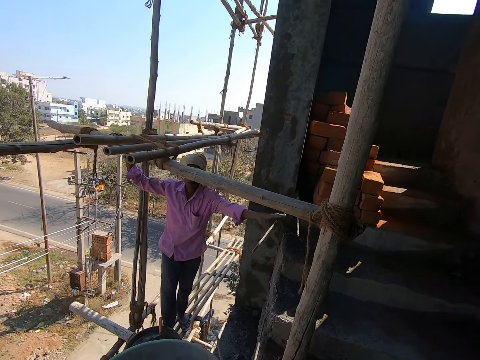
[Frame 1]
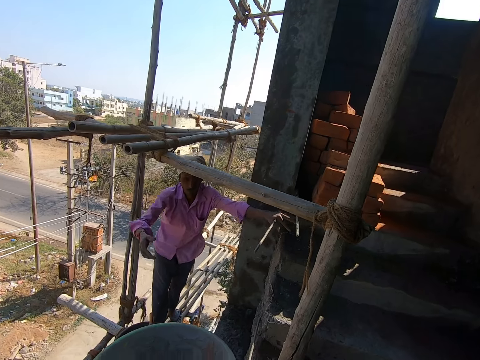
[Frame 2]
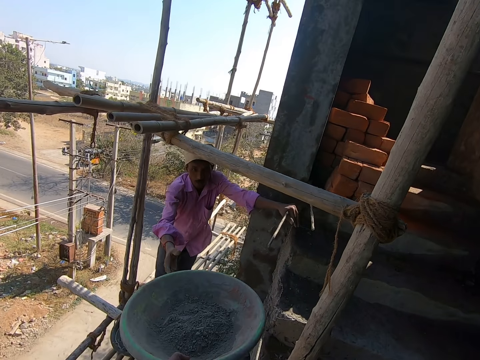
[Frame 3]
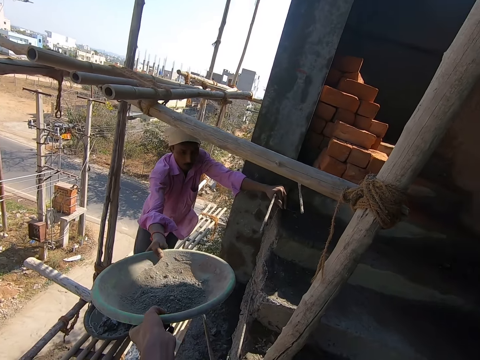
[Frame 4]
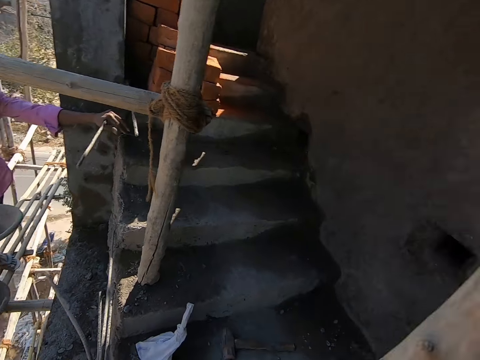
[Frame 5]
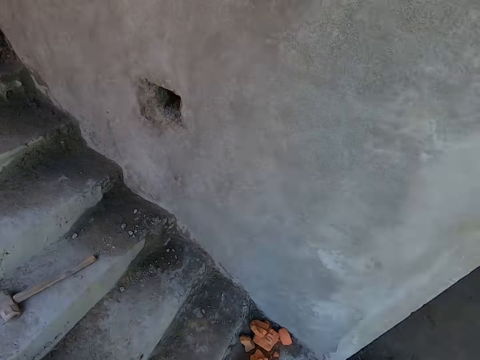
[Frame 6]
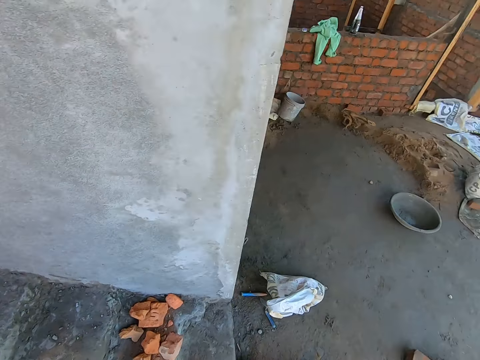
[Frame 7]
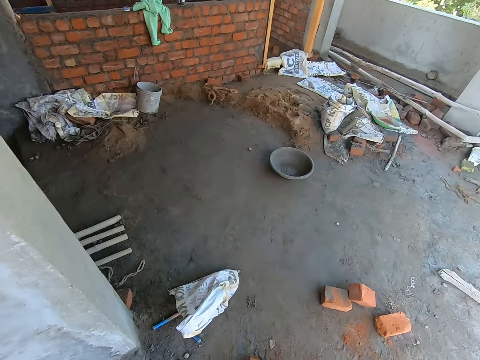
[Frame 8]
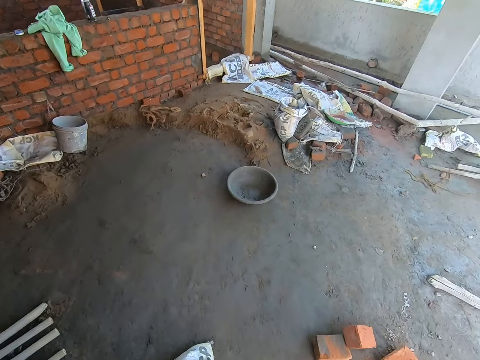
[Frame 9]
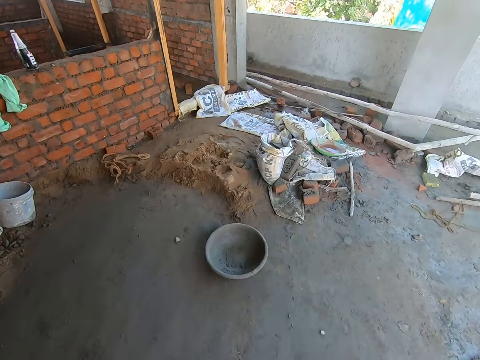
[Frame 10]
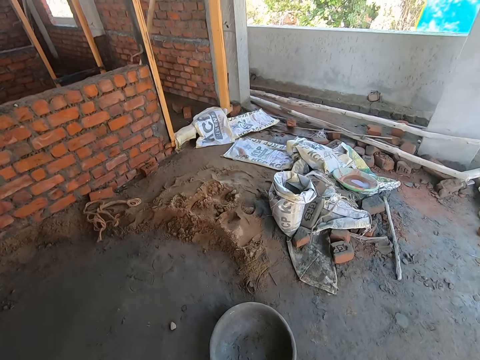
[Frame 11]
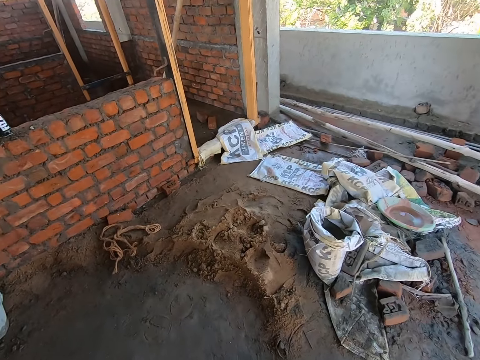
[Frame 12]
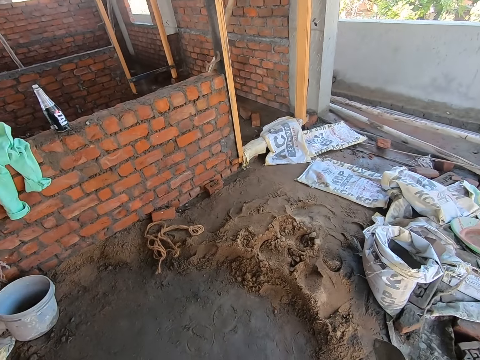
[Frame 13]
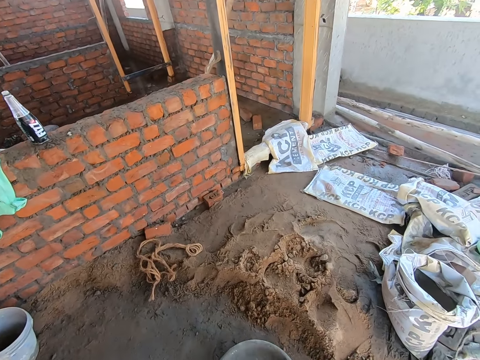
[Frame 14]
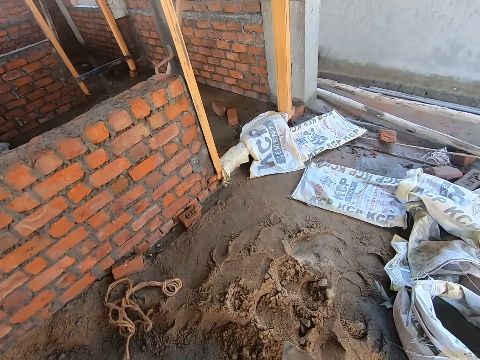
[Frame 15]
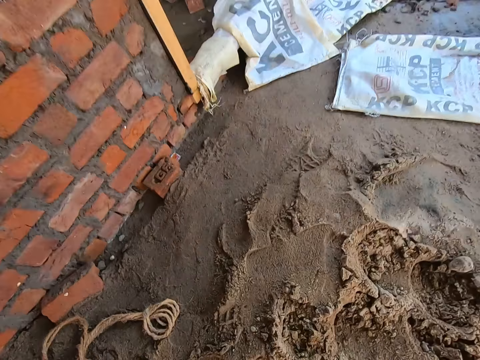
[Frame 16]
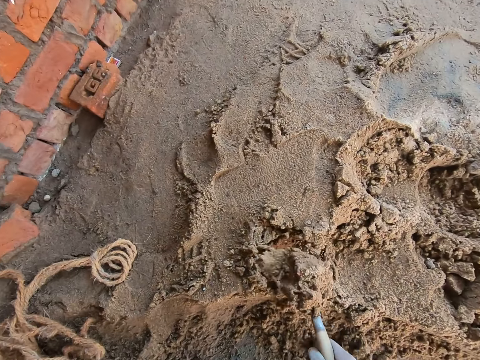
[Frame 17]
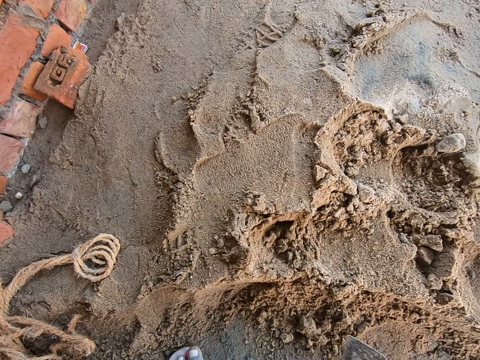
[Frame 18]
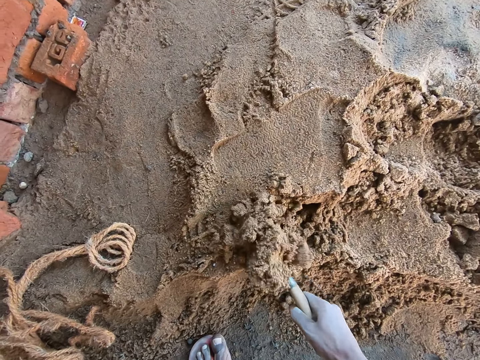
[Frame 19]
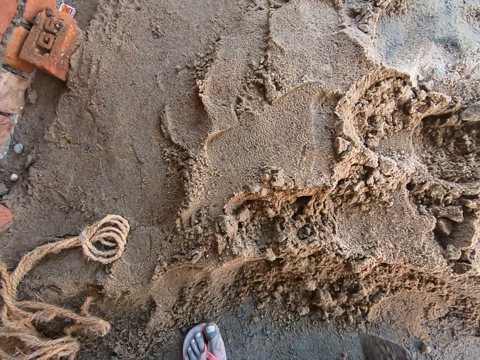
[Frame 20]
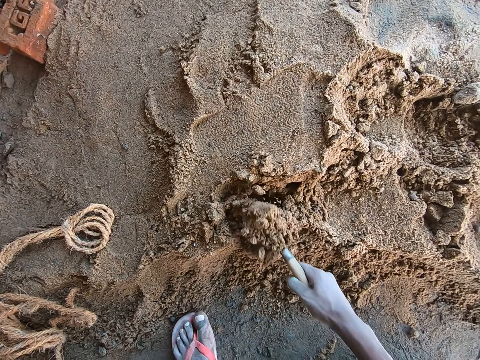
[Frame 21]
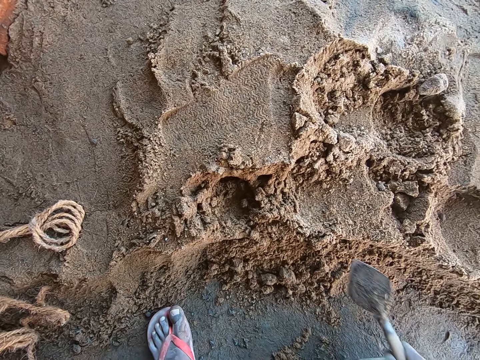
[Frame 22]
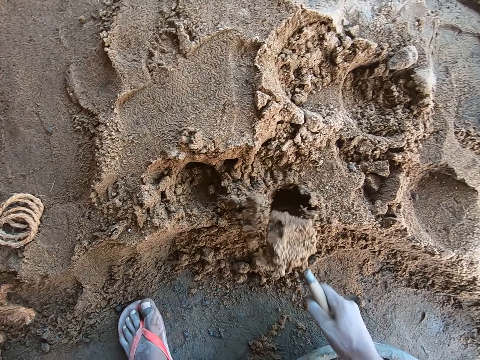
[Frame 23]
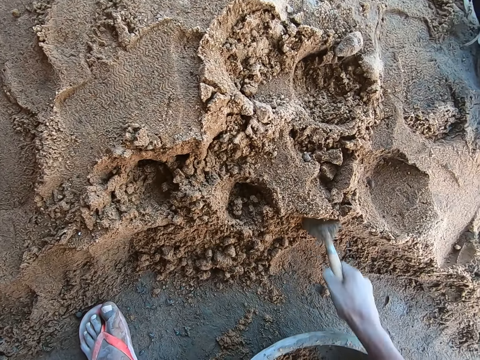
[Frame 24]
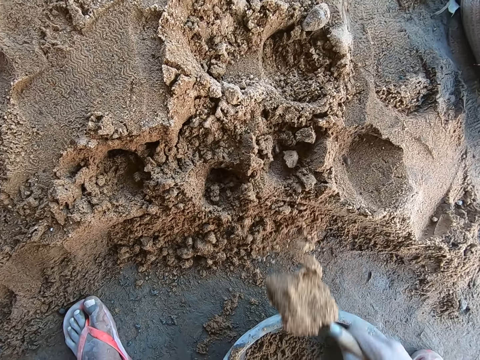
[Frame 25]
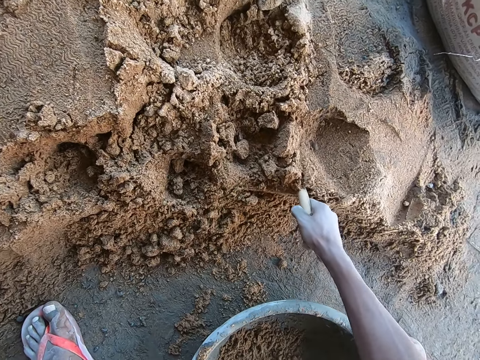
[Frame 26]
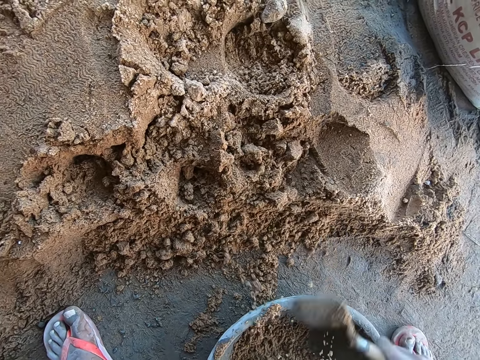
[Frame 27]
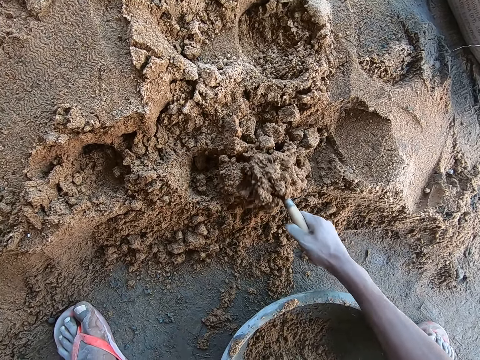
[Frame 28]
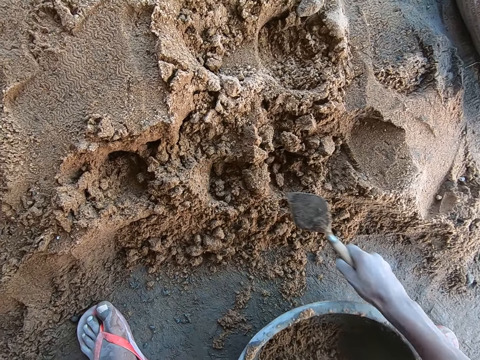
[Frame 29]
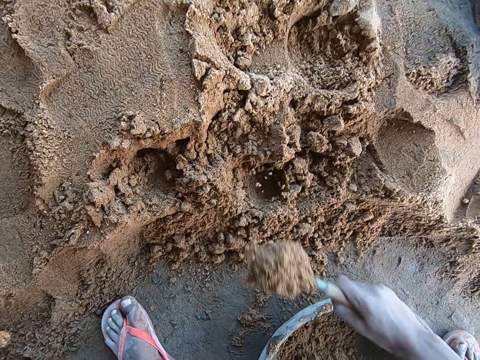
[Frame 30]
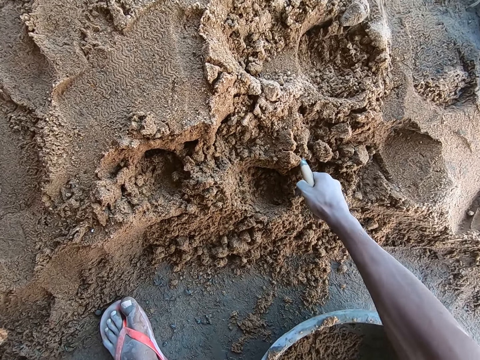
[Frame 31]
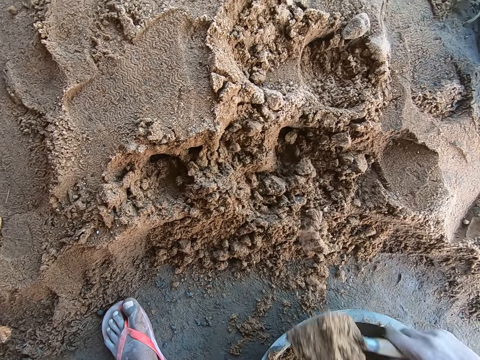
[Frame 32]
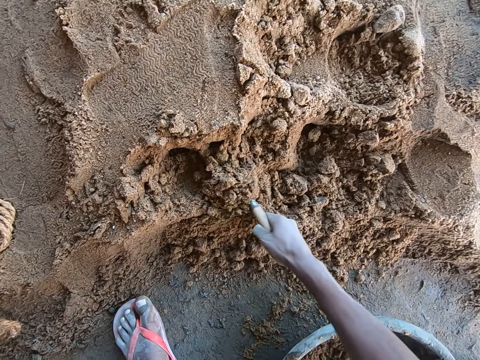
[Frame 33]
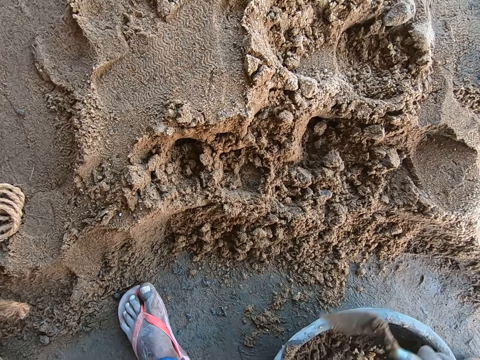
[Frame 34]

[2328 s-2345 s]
A man holds a wood on the building with his left hand. The camera wearer passes the pan in his right hand to the man. The man collects the pan from the camera wearer with his right hand. The camera wearer walks towards the bag of cement from the building. He moves a bowl on the floor. He scoops some sand from the floor with the trowel in his right hand. He pours the sand on the trowel in his right hand into the pan on the floor. He scoops some sand from the floor with the trowel in his right hand. He pours the sand on the trowel in his right hand into the pan on the floor. He scoops some sand from the floor with the trowel in his right hand. He pours the sand on the trowel in his right hand into the pan on the floor. He scoops some sand from the floor with the trowel in his right hand. He pours the sand on the trowel in his right hand into the pan on the floor. He scoops some sand from the floor with the trowel in his right hand. He pours the sand on the trowel in his right hand into the pan on the floor. He scoops some sand from the floor with the trowel in his right hand. He pours the sand on the trowel in his right hand into the pan on the floor. He scoops some sand from the floor with the trowel in his right hand. He pours the sand on the trowel in his right hand into the pan on the floor. He scoops some sand from the floor with the trowel in his right hand. He pours the sand on the trowel in his right hand into the pan on the floor. He scoops some sand from the floor with the trowel in his right hand. He pours the sand on the trowel in his right hand into the pan on the floor. He scoops some sand from the floor with the trowel in his right hand. He pours the sand on the trowel in his right hand into the pan on the floor.

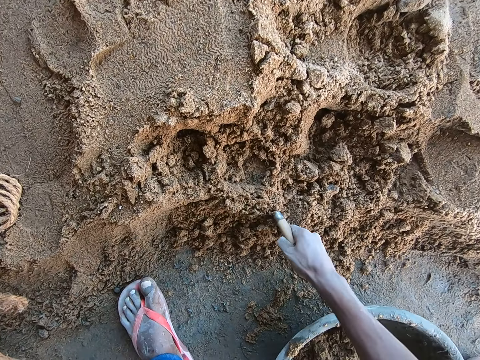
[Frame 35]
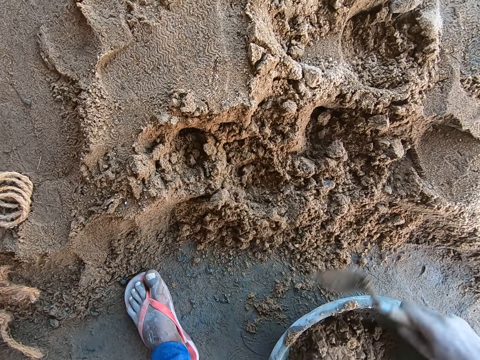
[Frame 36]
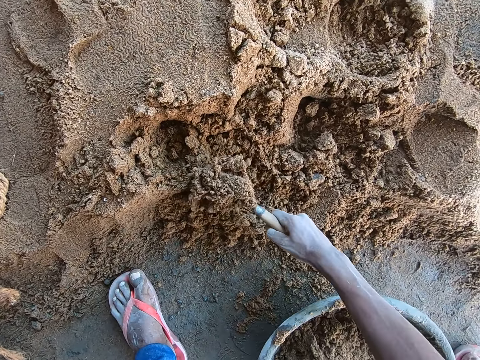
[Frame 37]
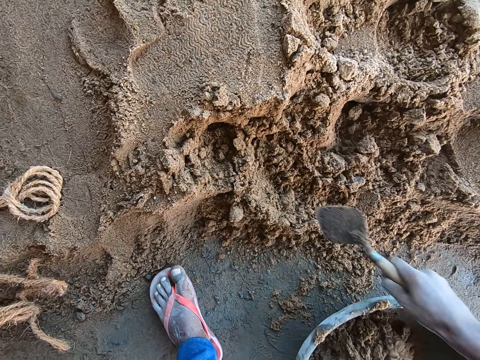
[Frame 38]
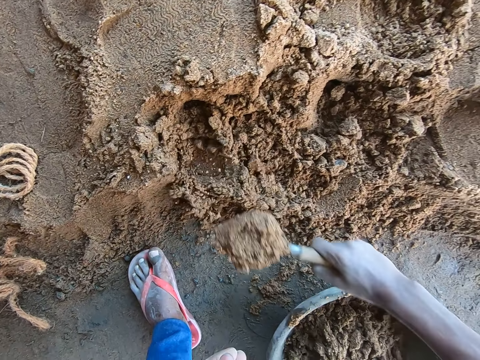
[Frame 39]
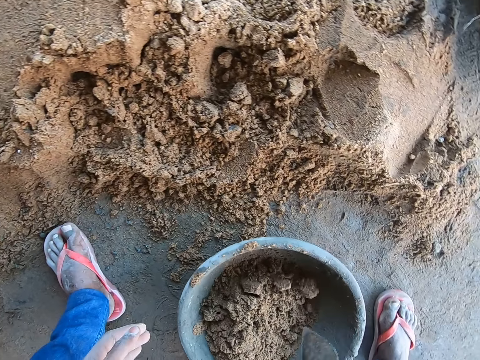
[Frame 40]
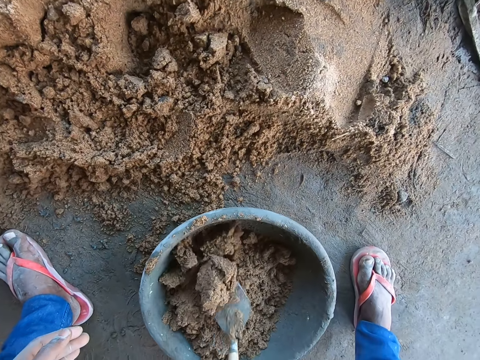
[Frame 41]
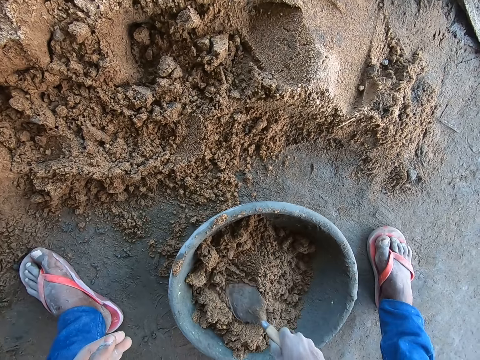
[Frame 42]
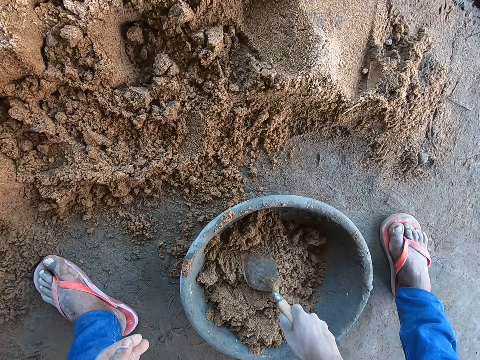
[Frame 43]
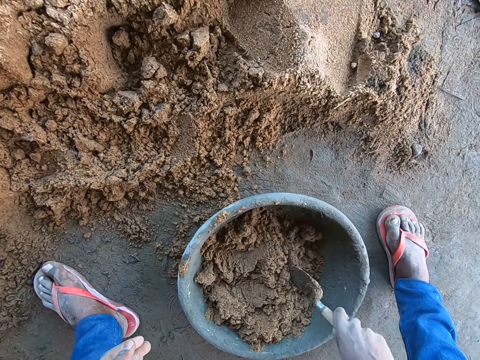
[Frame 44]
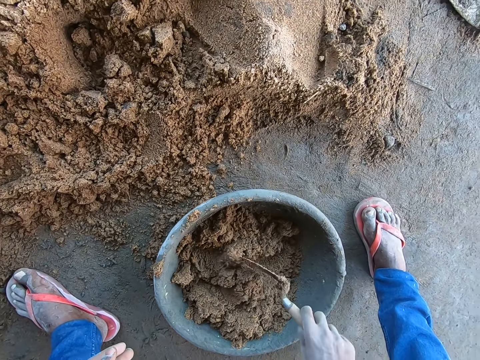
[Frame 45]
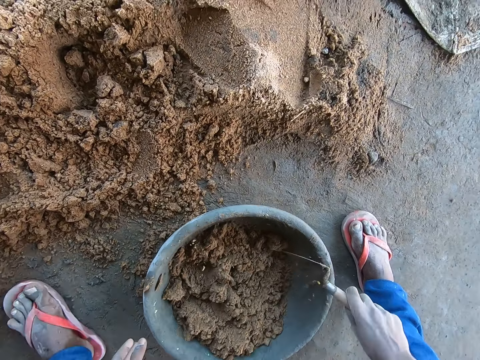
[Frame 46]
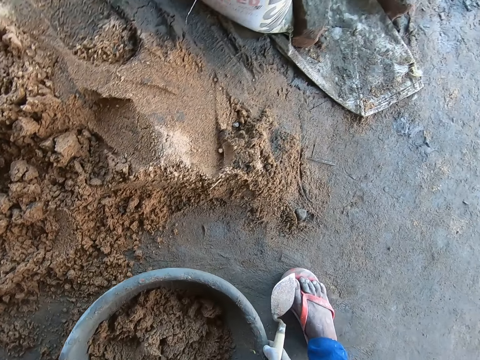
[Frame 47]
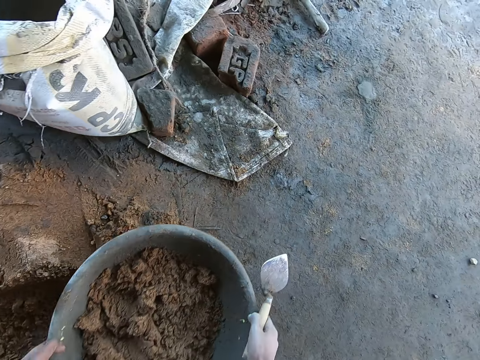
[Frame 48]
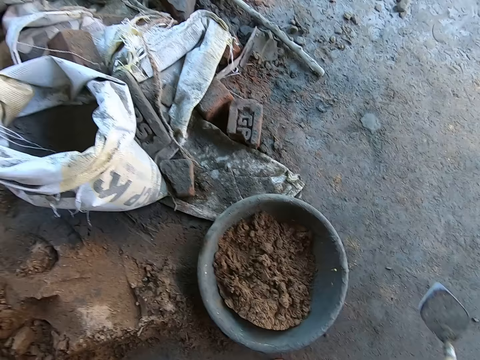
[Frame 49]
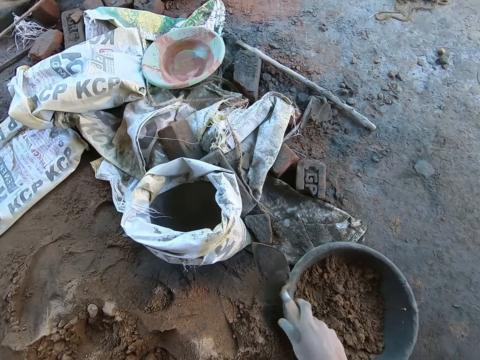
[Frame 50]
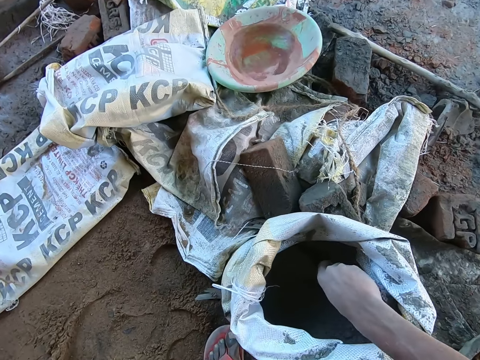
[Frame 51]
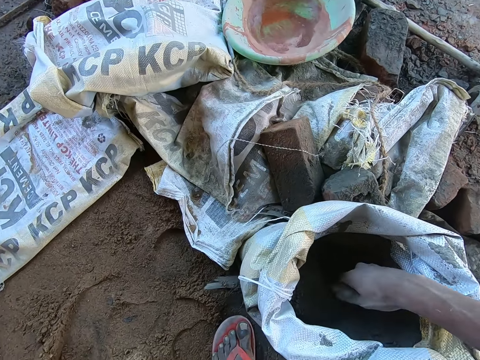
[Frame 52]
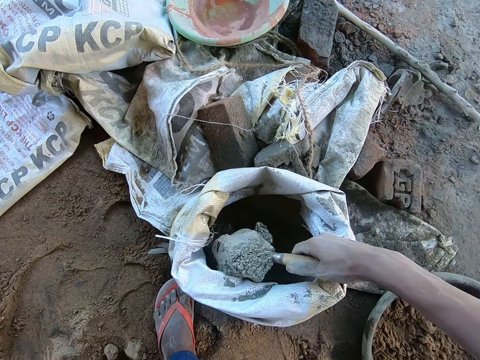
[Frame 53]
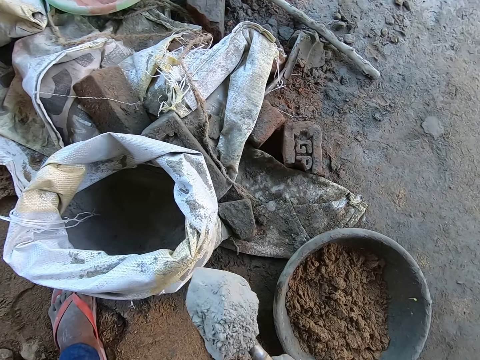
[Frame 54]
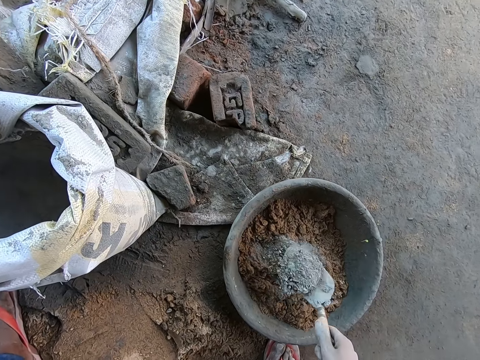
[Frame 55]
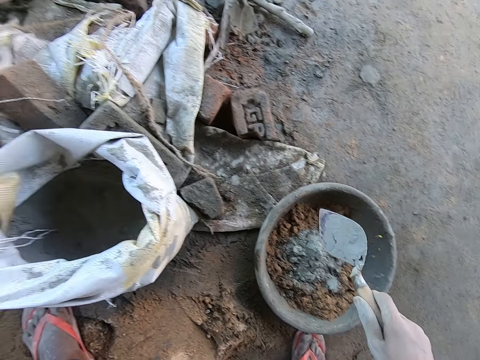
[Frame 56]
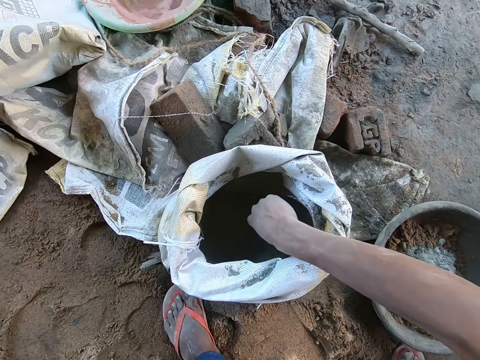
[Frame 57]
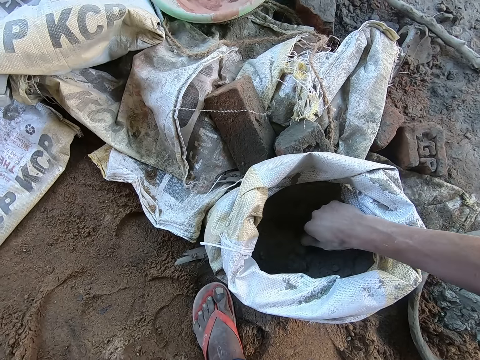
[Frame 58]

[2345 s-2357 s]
The camera wearer scoops some sand from the floor with the trowel in his right hand. He pours the sand on the trowel in his right hand into the pan or bowl on the floor. He scoops some sand from the floor with the trowel in his right hand. He pours the sand on the trowel in his right hand into the pan on the floor. He scoops some sand from the floor with the trowel in his right hand. He pours the sand on the trowel in his right hand into the pan on the floor. He mixes the sand in the pan with the trowel in his right hand. He spreads the sand in the bowl. He hits the pan with the trowel in his right hand. He carries the pan from the floor with both hands. He drops the pan on the floor with both hands. He scoops some cement from the bag of cement with the trowel in his right hand. He pours the cement on the trowel in his right hand into the pan on the floor. He scoops some cement from the bag of cement with the trowel in his right hand.
